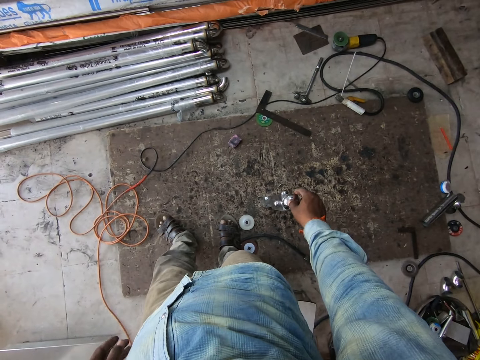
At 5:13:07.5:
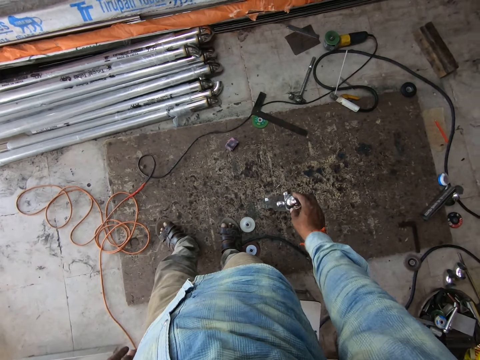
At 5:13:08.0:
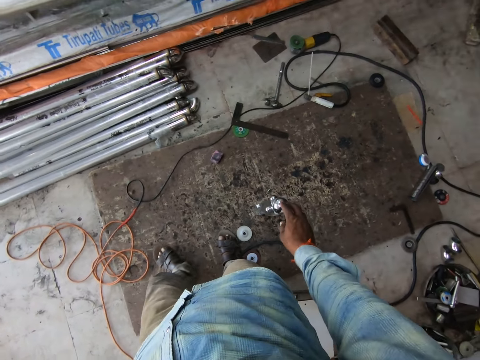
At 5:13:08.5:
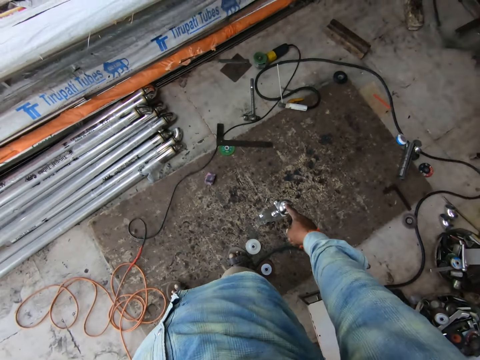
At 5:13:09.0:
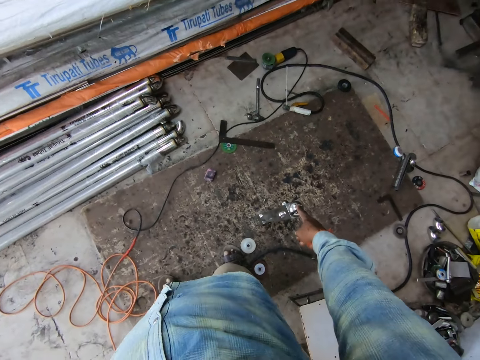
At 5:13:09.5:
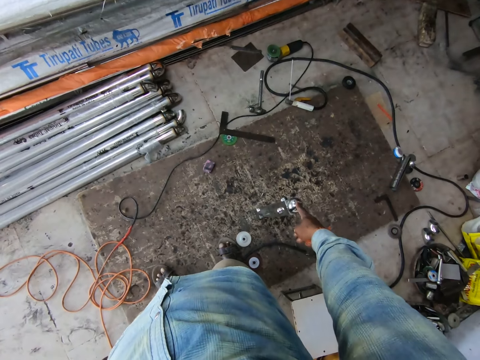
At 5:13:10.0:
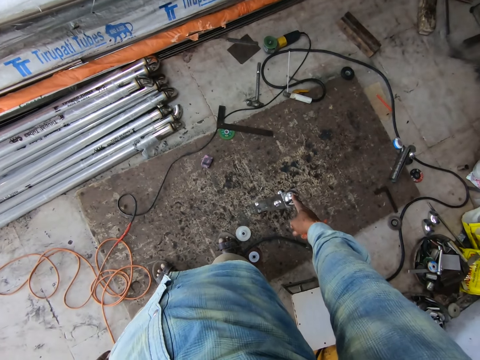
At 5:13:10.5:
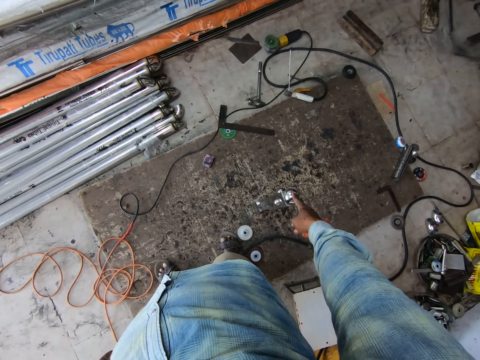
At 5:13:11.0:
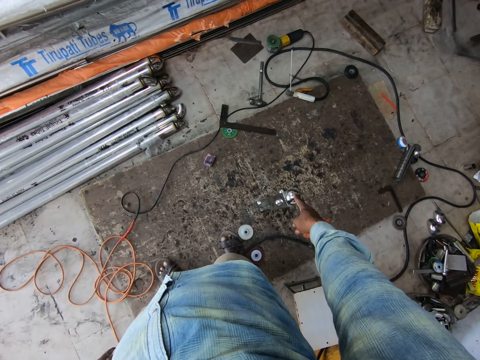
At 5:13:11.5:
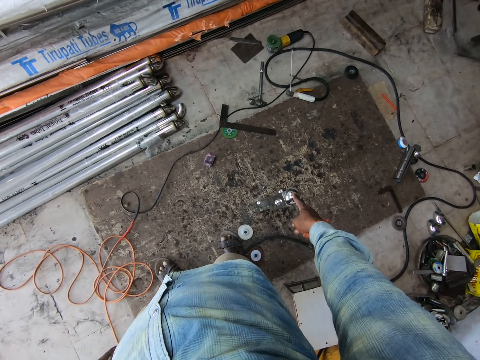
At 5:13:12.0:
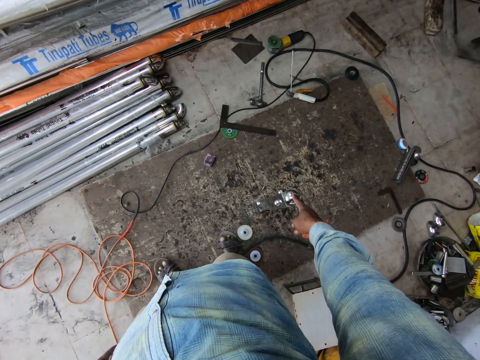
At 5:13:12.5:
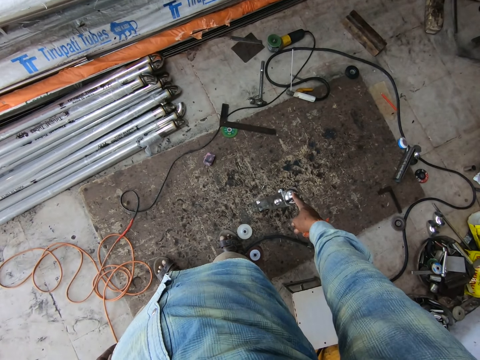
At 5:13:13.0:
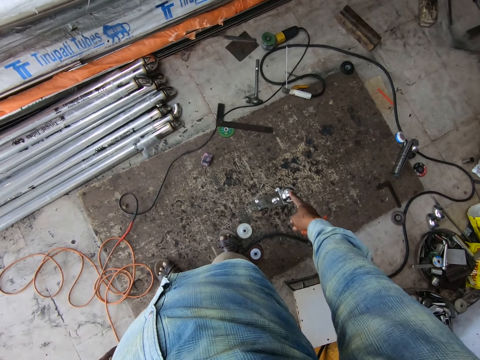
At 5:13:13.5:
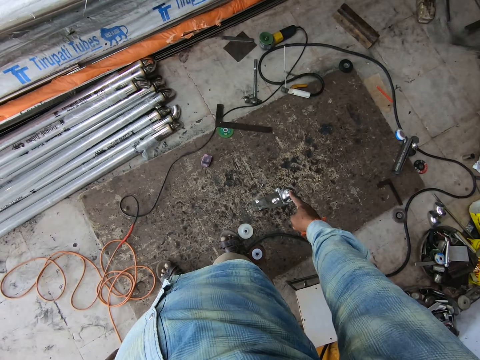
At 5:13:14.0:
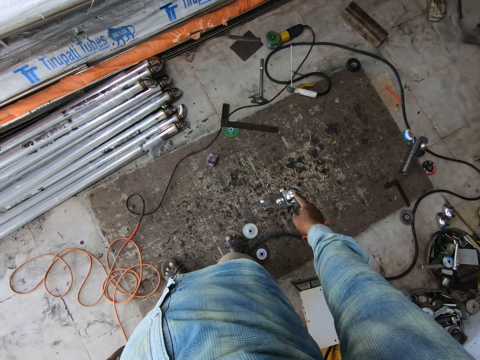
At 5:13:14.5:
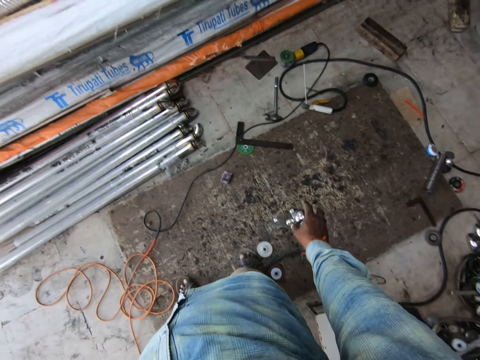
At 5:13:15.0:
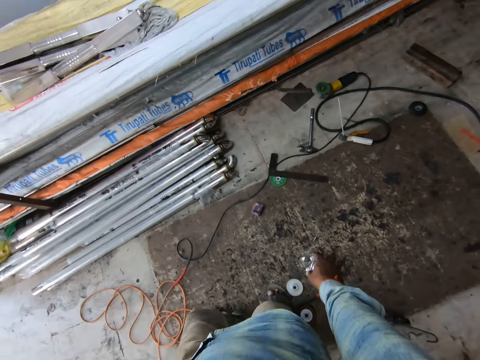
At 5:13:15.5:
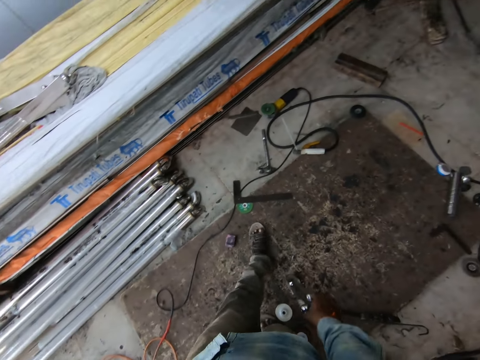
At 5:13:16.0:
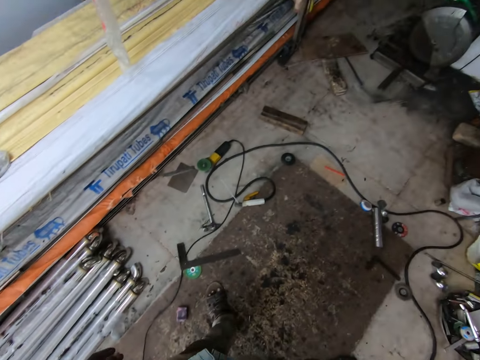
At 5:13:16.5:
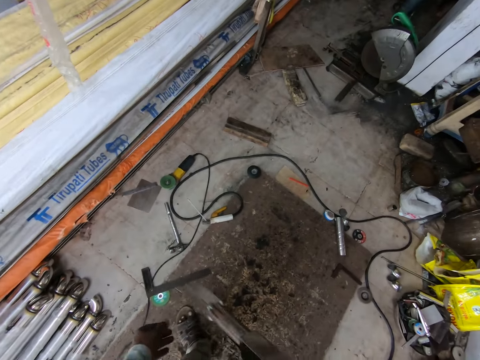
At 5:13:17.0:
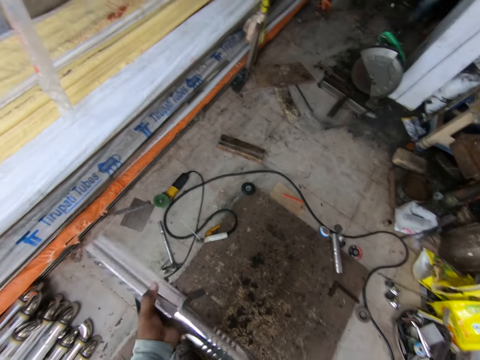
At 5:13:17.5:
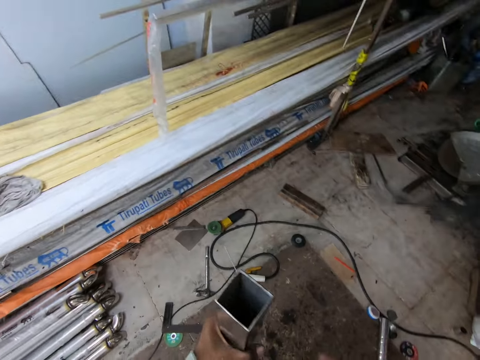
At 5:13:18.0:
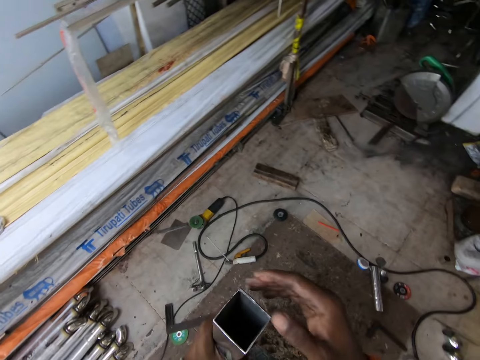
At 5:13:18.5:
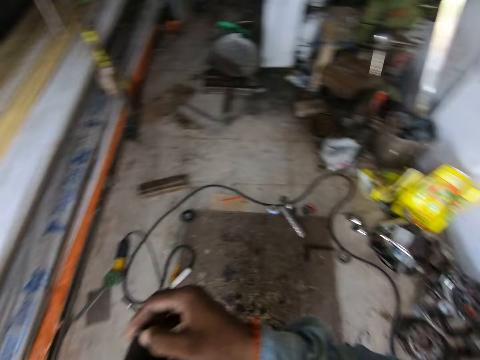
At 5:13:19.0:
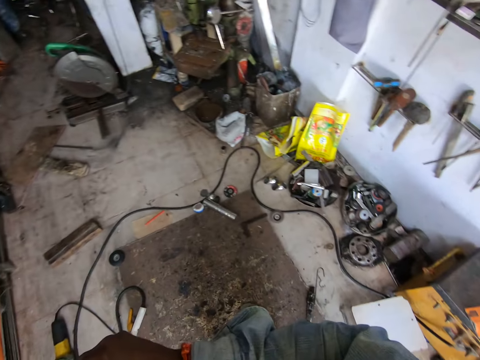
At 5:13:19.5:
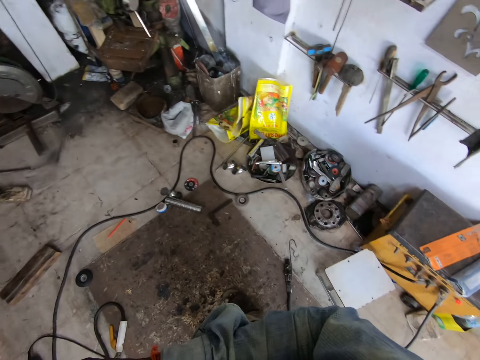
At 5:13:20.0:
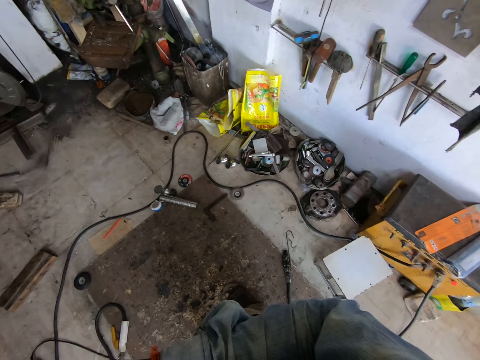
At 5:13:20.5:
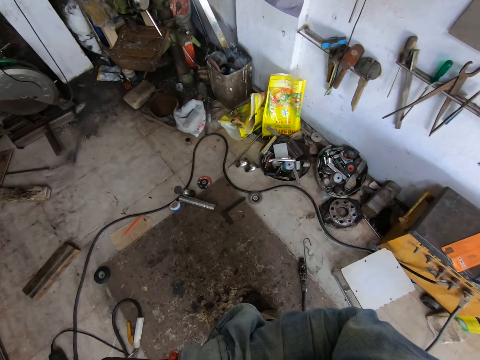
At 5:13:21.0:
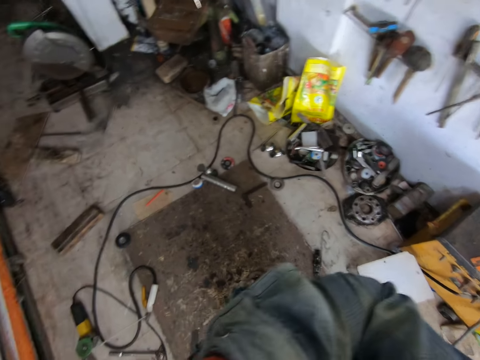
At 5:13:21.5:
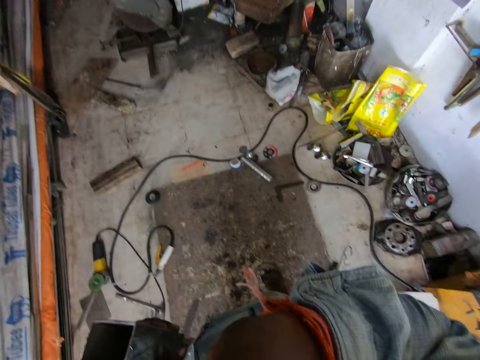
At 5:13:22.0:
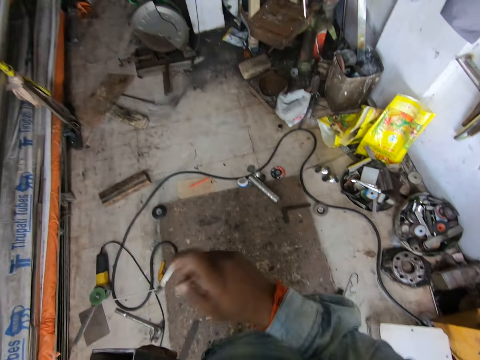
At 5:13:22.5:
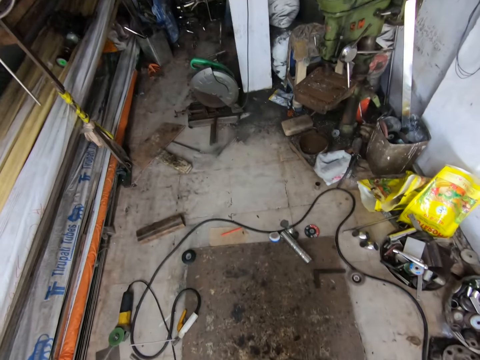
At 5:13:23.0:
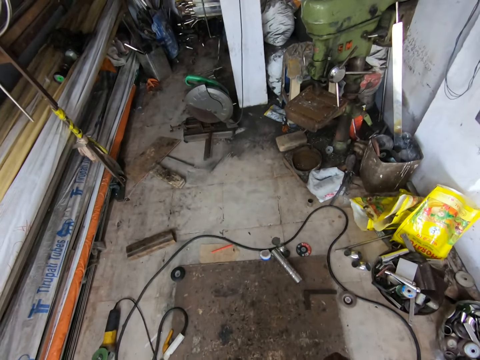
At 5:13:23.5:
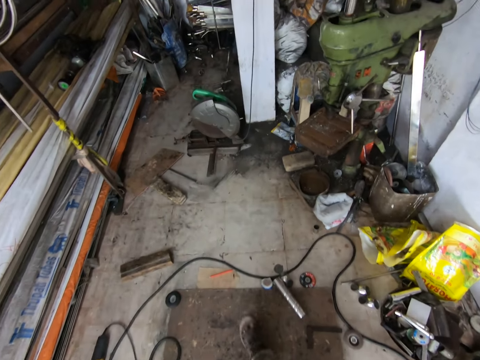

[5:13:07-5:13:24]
The camera wearer picks up the metal from the floor. He holds the metal with both hands. He turns around the workshop. He touches his nose with his right hand.

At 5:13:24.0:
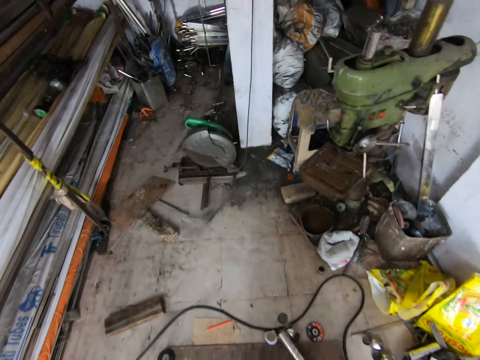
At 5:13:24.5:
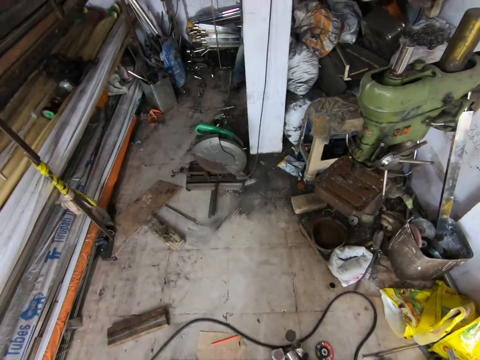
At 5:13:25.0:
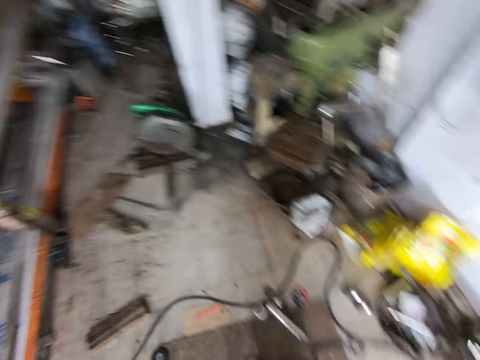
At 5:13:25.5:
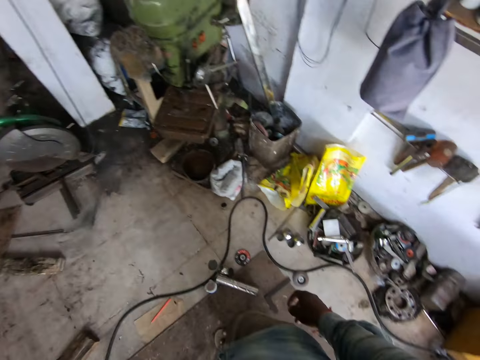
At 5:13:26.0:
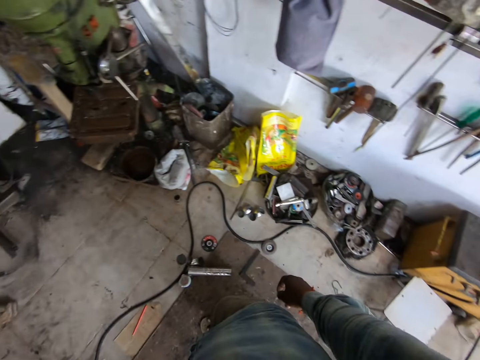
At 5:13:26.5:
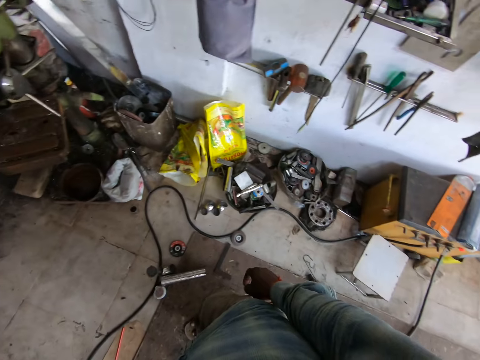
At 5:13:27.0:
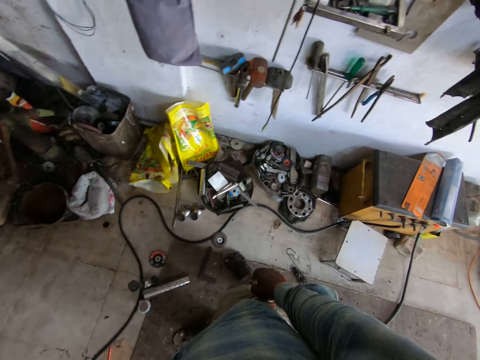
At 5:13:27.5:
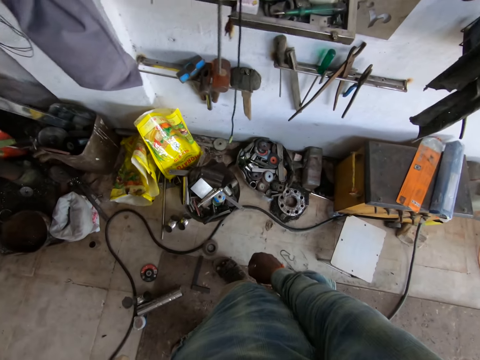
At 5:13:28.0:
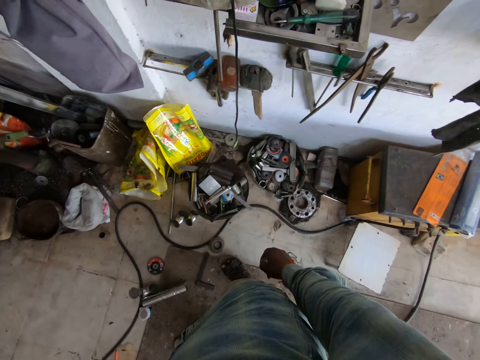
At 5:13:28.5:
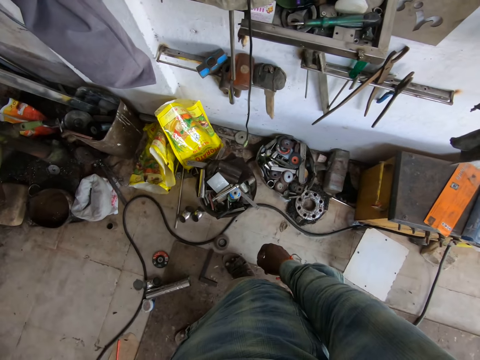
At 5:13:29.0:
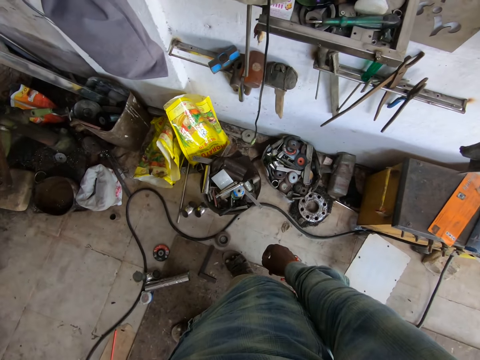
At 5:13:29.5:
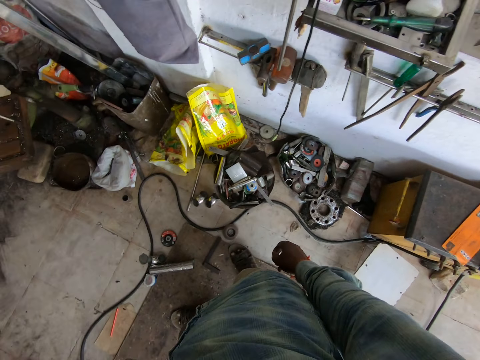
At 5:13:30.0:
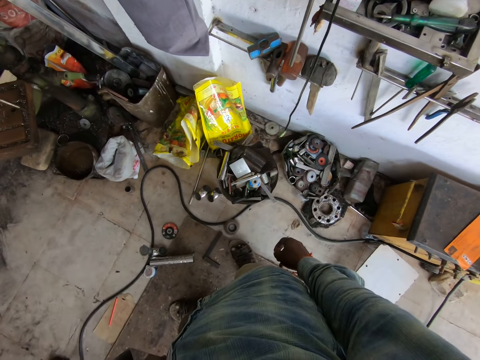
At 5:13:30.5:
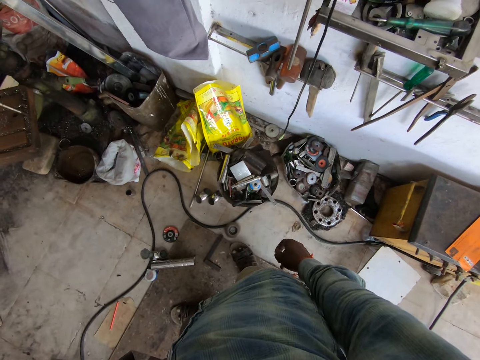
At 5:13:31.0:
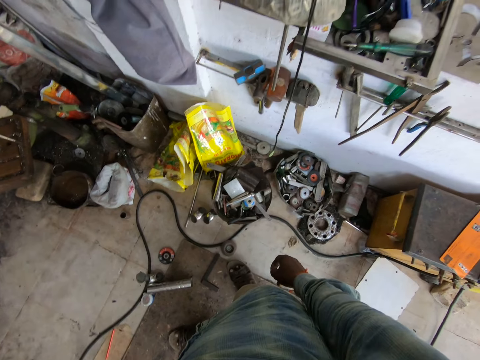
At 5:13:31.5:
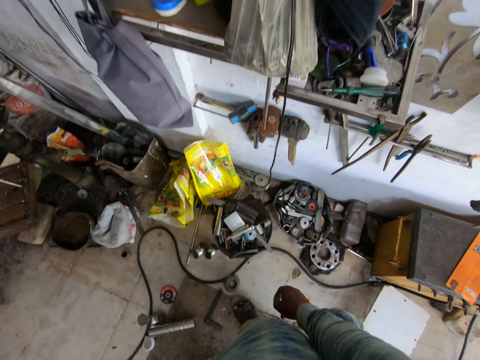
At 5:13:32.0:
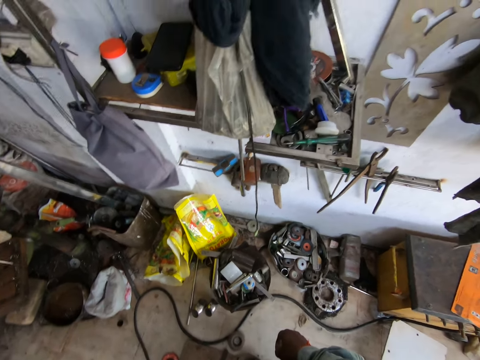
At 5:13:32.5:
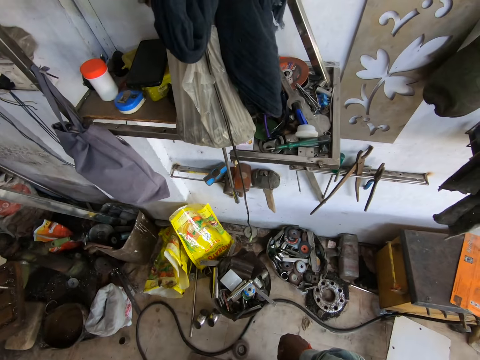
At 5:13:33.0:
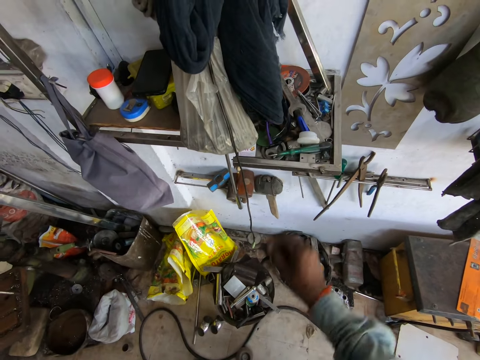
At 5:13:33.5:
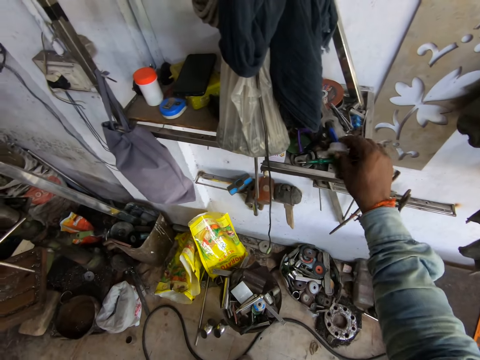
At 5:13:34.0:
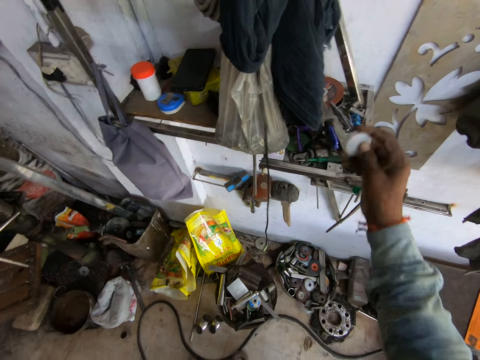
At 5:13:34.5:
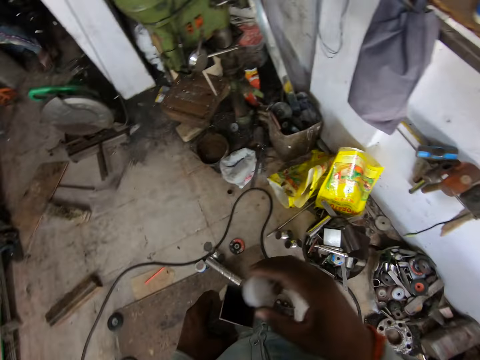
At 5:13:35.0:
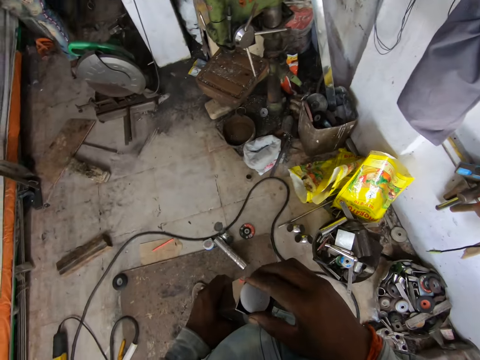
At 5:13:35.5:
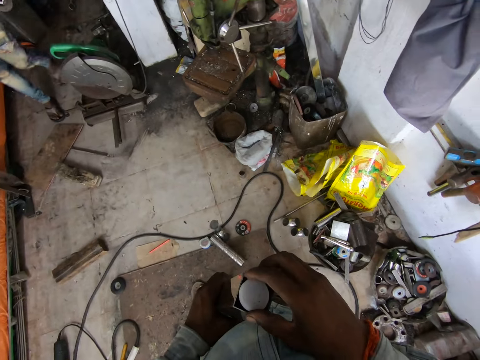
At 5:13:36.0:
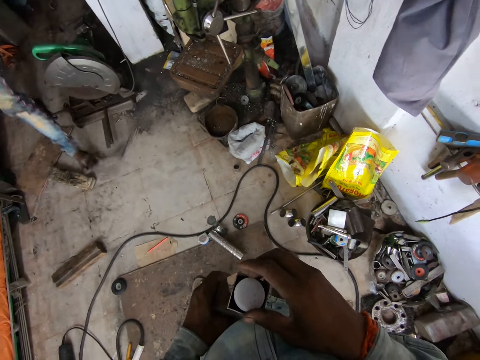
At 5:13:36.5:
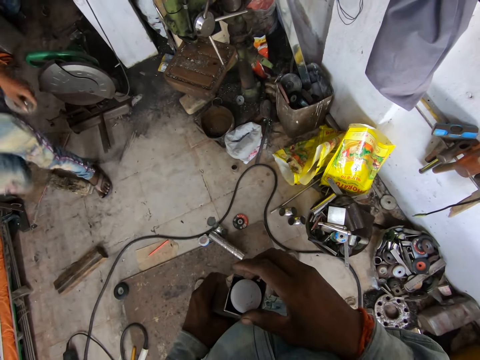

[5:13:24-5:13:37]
The camera wearer walks towards the shelf. He picks up a plastic flange from a rack with his right hand. He fits the plastic flange in the aluminium newel post with his right hand. A man walks past the camera wearer.
